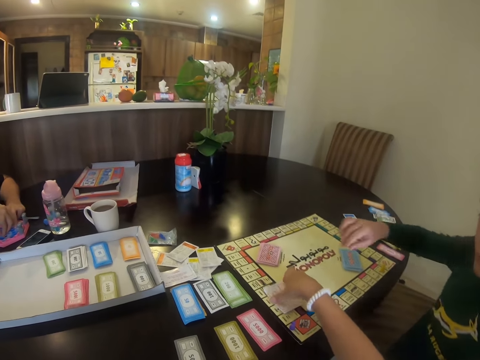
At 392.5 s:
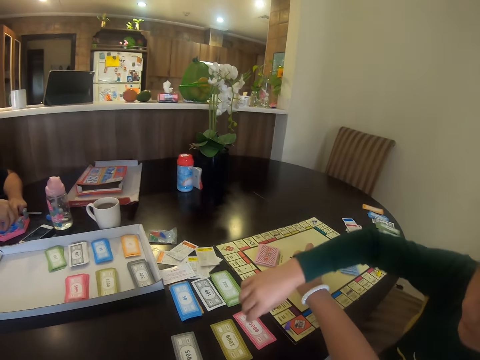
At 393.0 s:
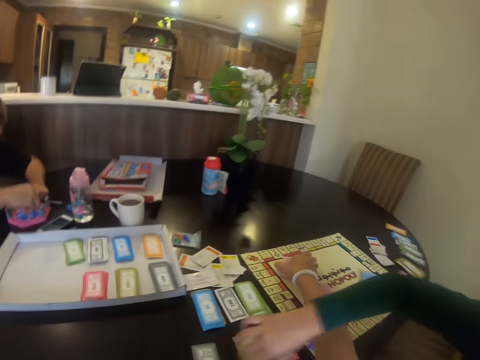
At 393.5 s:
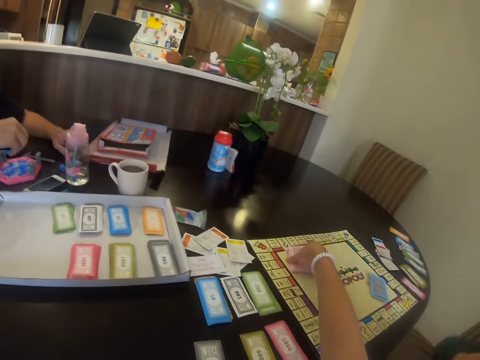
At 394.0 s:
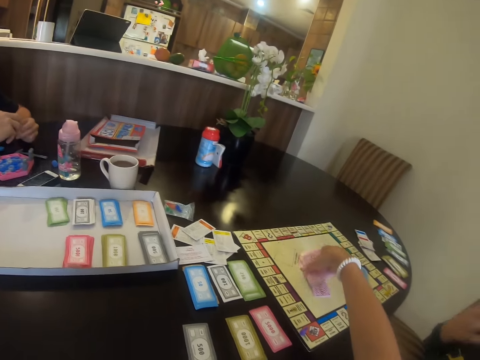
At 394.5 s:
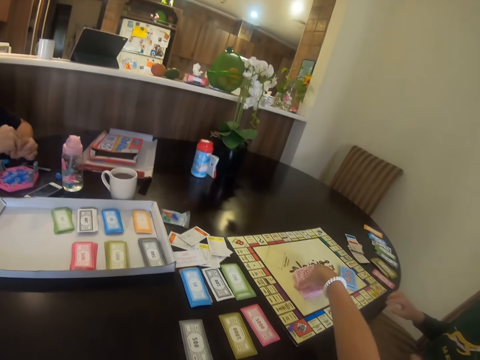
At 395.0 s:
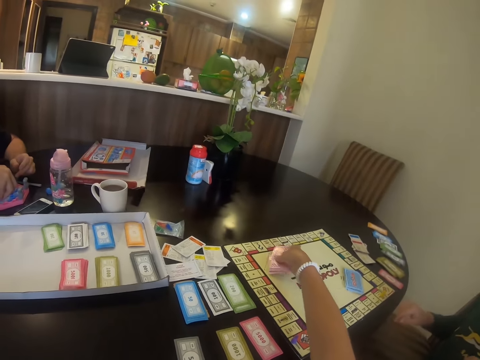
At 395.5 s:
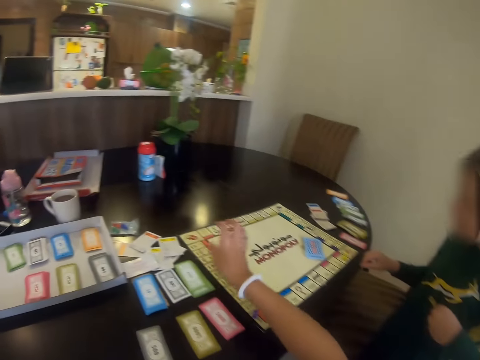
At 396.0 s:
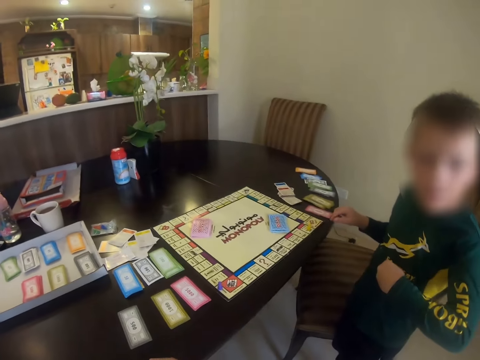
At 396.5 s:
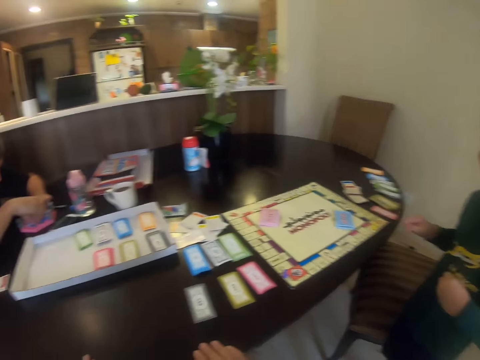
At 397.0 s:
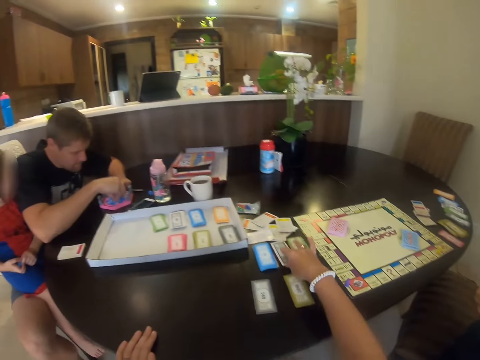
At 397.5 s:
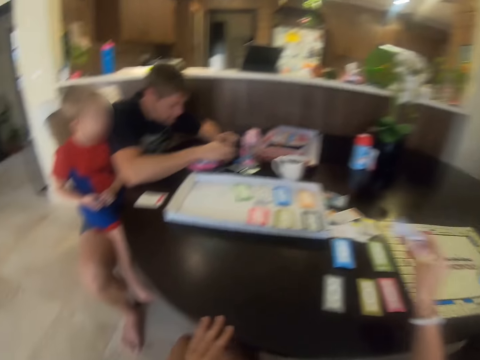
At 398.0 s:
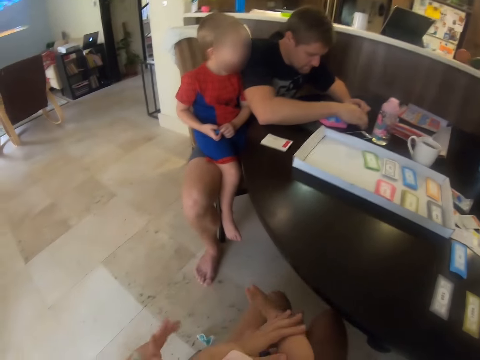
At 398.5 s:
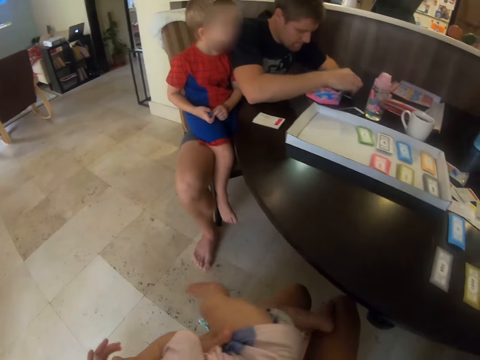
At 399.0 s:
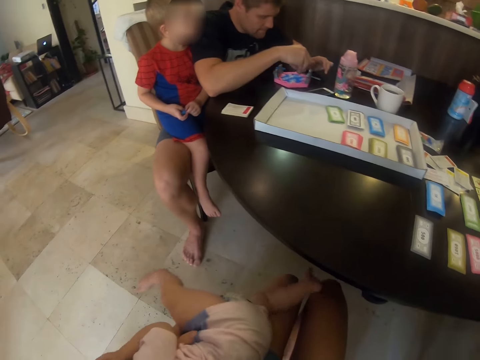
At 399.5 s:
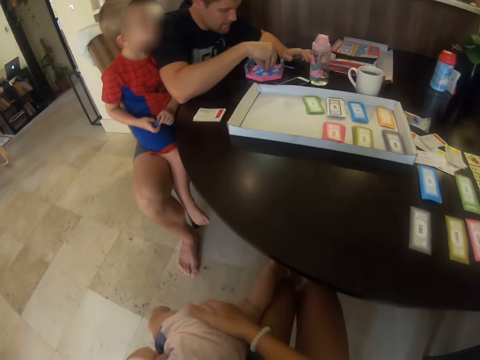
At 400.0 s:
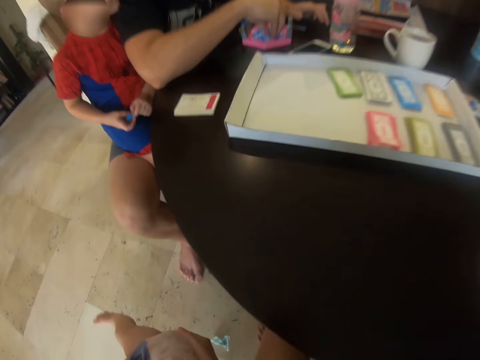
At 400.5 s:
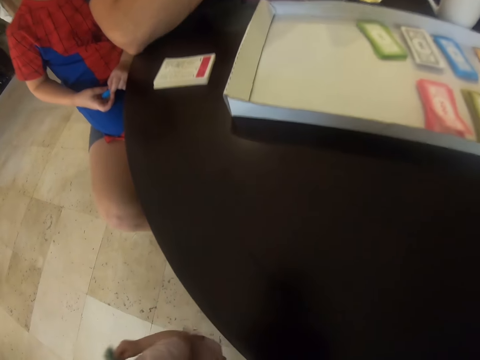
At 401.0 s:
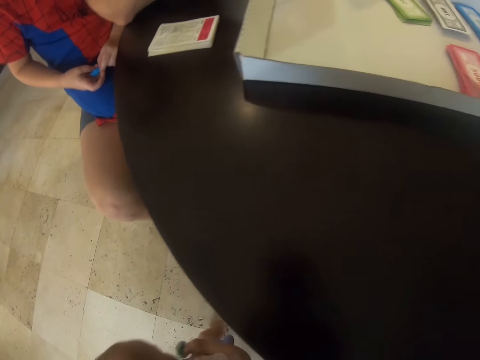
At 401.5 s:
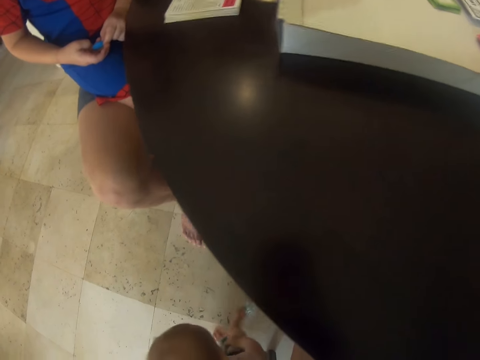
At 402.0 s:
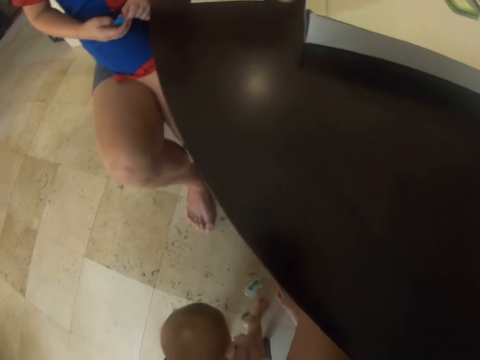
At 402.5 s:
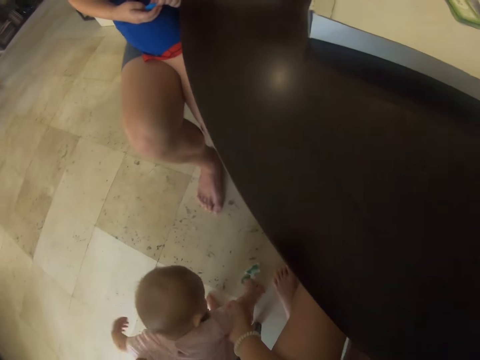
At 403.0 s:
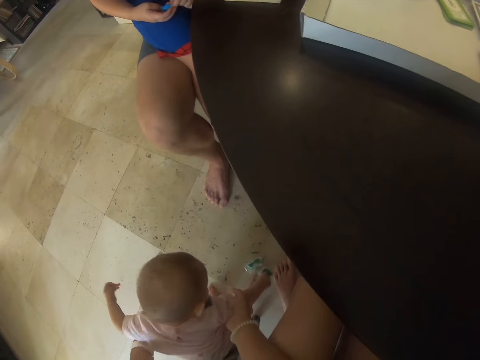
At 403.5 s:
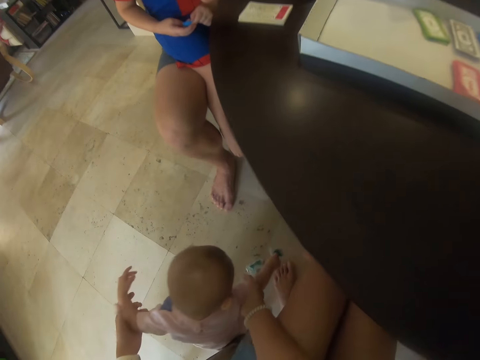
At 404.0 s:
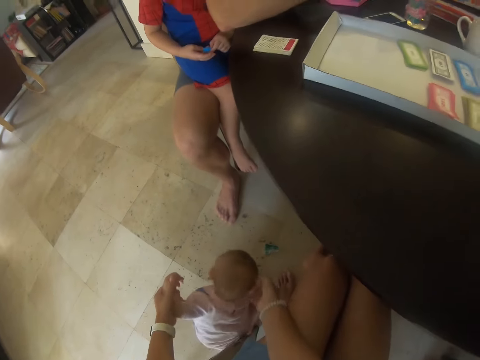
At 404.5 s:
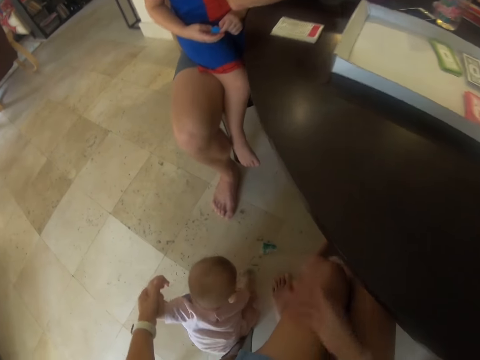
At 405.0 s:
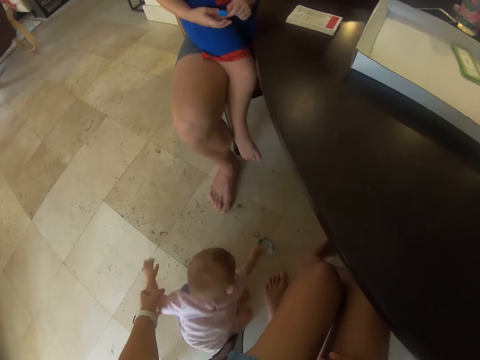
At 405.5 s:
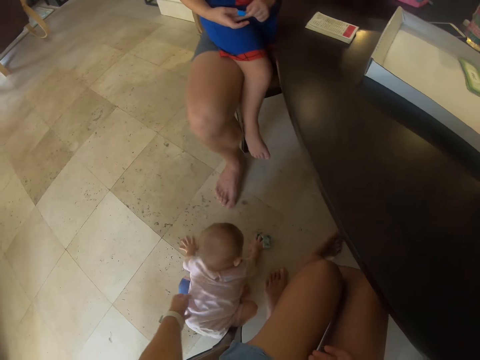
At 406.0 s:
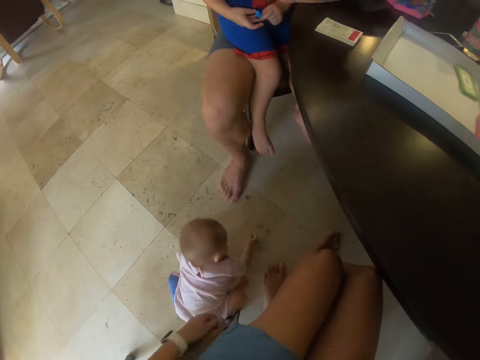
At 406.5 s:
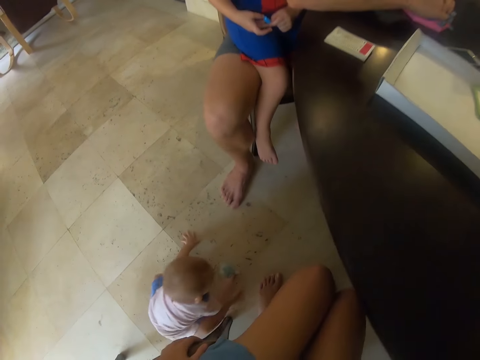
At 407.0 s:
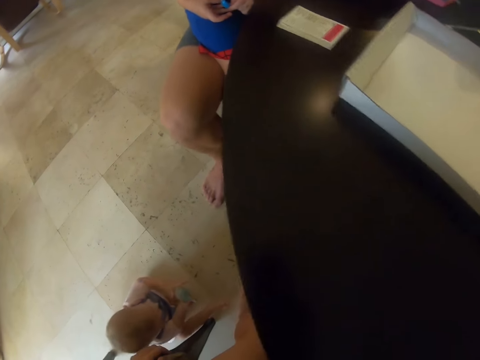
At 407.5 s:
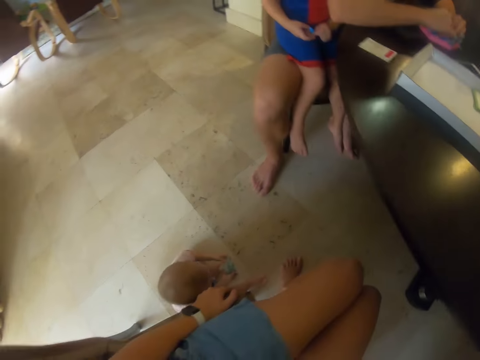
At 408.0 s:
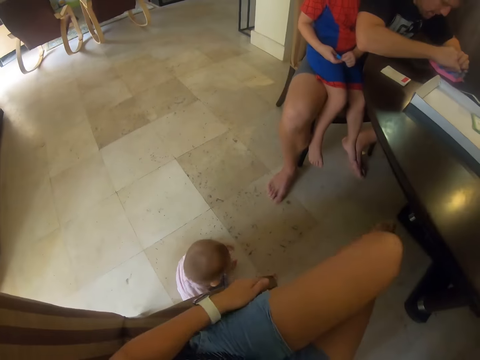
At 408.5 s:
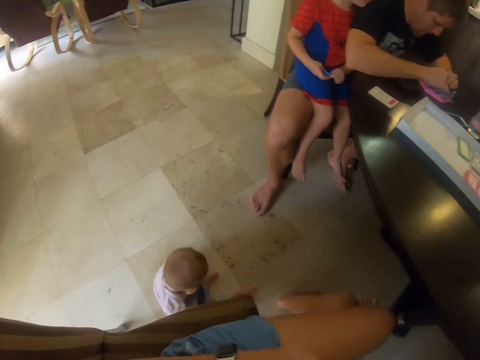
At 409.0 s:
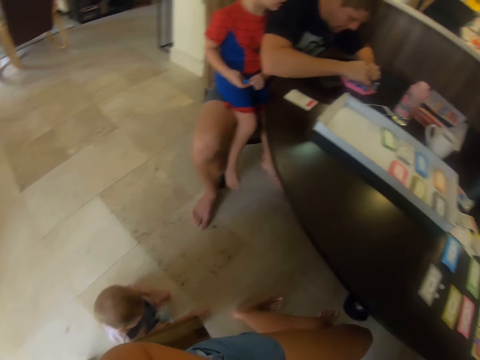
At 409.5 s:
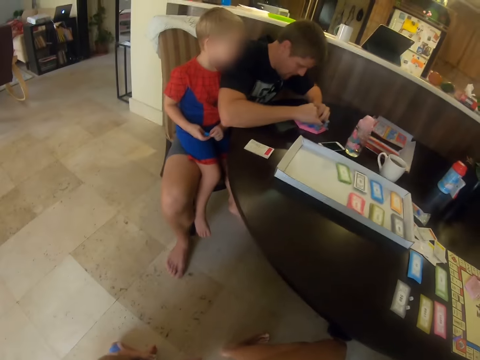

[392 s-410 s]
The camera wearer picks the cards in the board. They play. They place the cards on the board. They pick a card. They drop the baby. They put the nylon. They place the child on the floor. A child picks the nylon.

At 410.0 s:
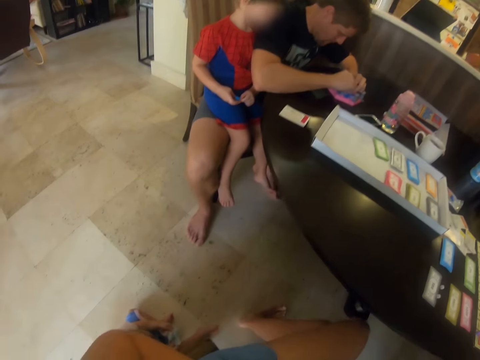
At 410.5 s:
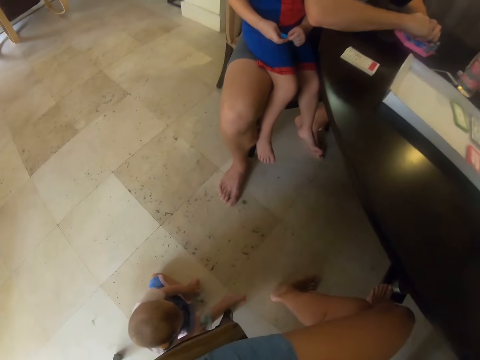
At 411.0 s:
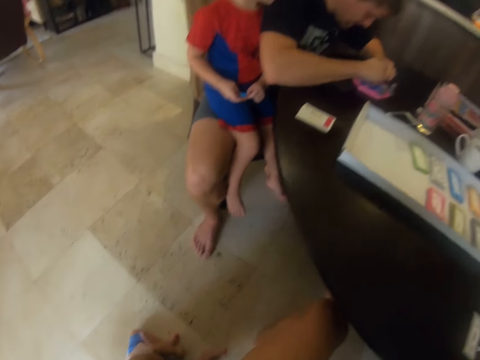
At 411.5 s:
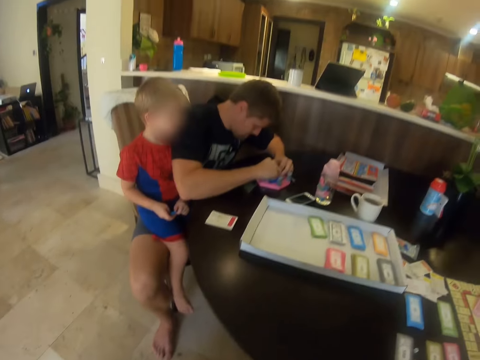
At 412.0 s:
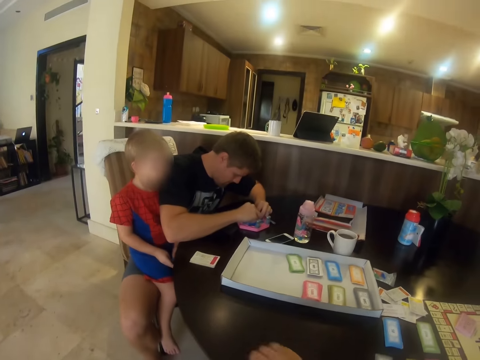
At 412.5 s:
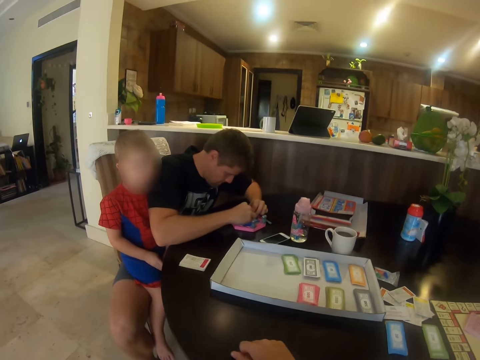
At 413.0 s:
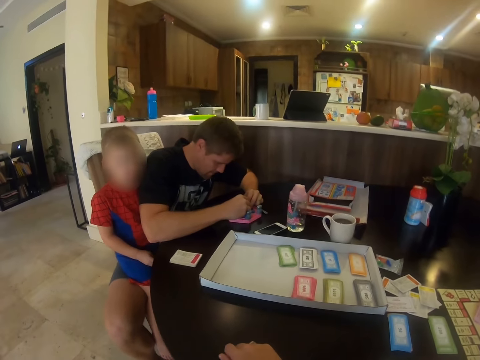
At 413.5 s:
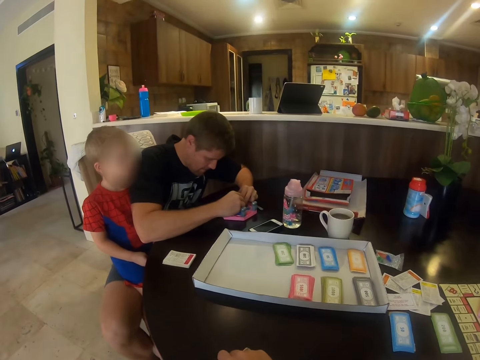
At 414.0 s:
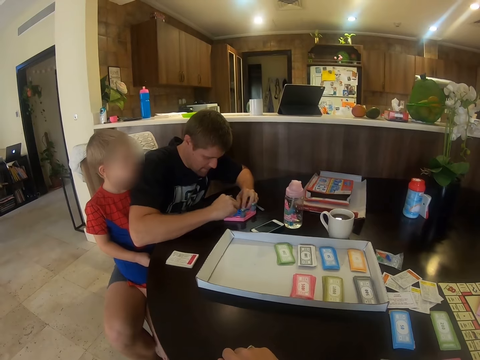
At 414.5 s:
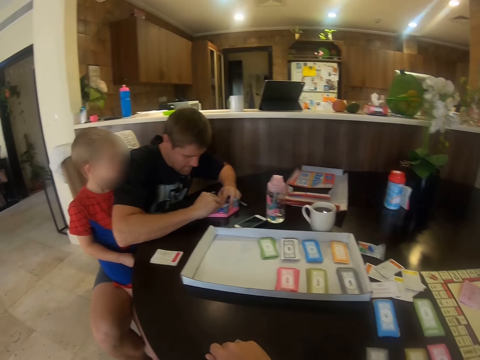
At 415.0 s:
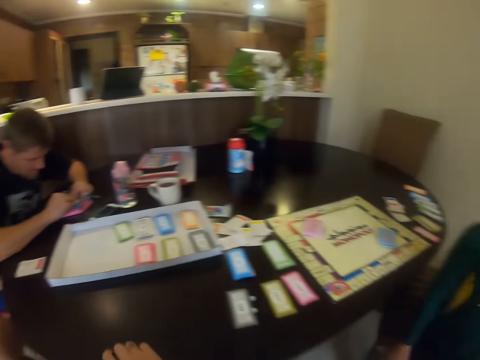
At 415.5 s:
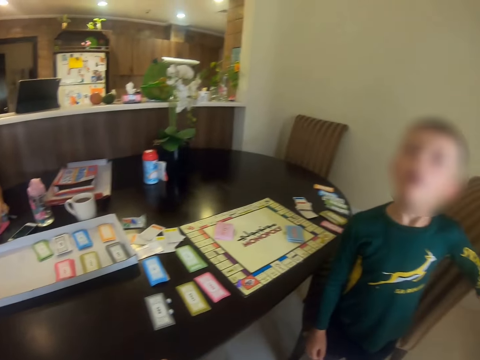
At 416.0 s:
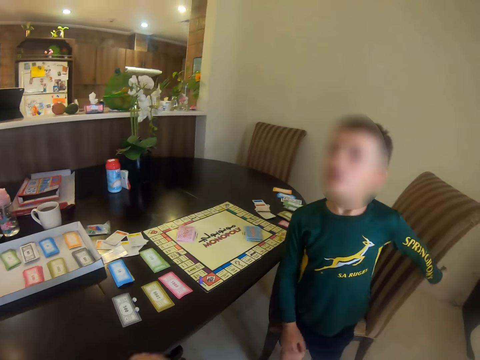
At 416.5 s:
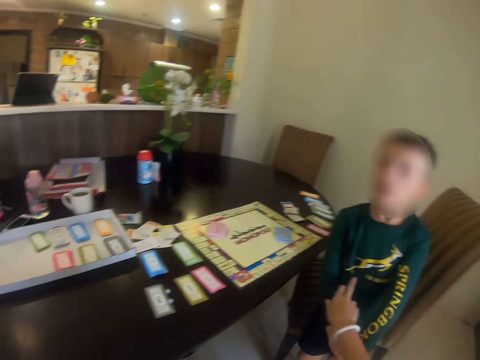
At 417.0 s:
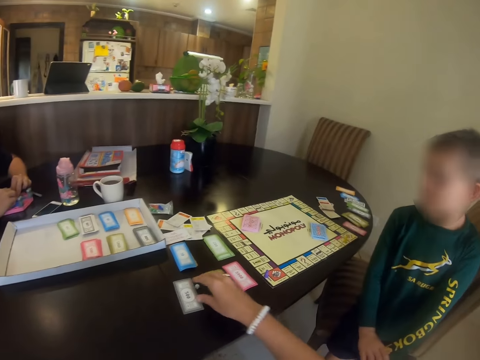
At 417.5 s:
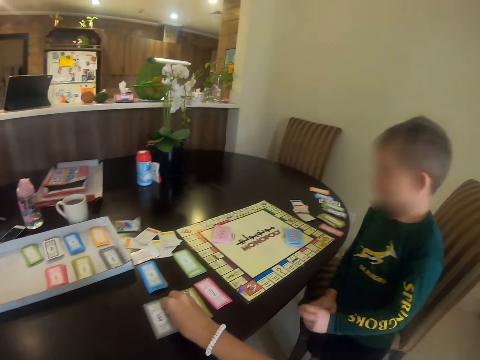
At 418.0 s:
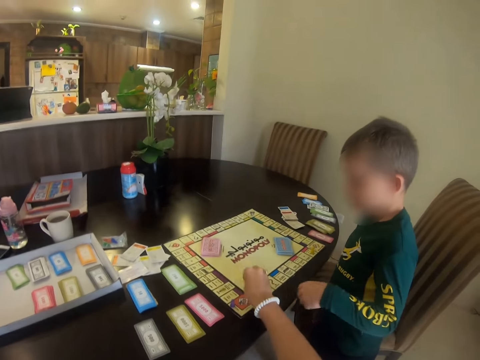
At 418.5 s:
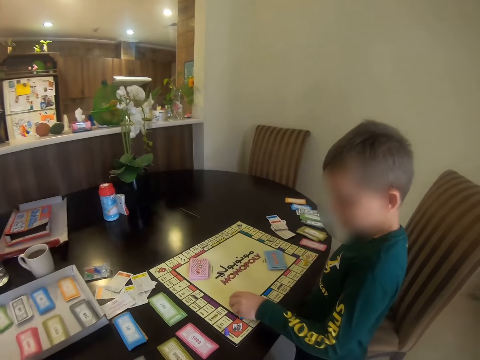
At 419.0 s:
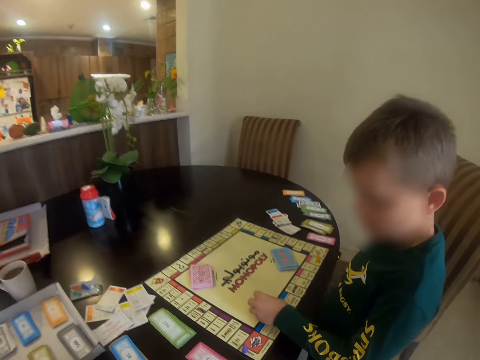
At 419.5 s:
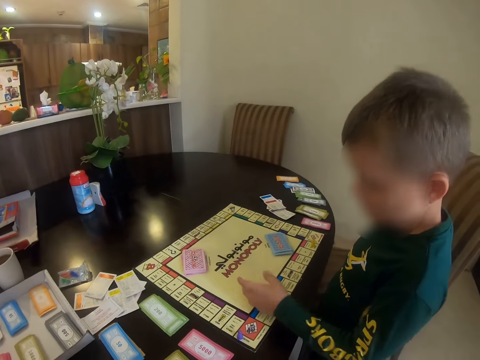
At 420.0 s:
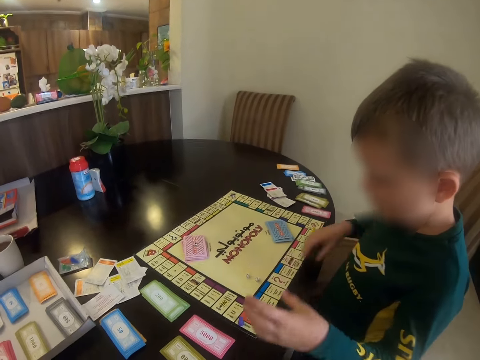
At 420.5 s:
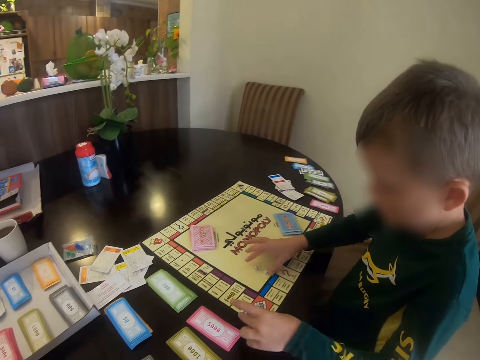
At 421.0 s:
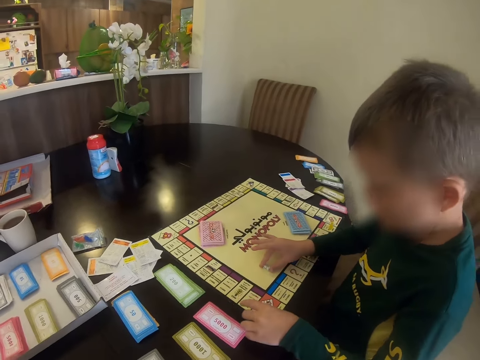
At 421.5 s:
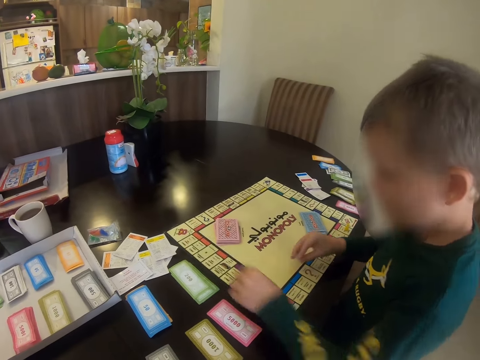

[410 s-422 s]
The camera wearer converses to a man. They move the meeple to the board. A child picks something. A person holds the meeples.
